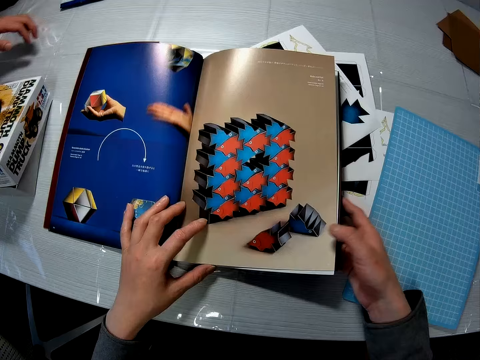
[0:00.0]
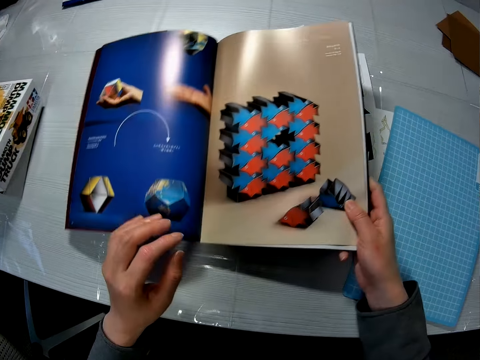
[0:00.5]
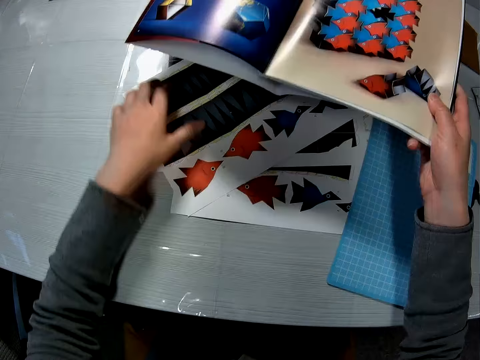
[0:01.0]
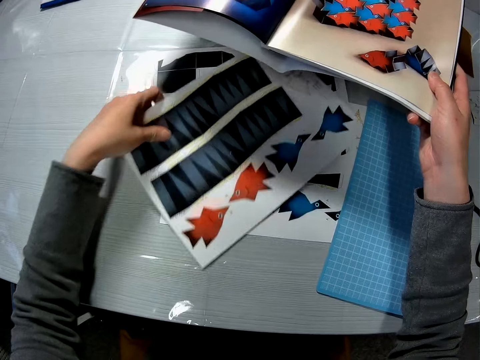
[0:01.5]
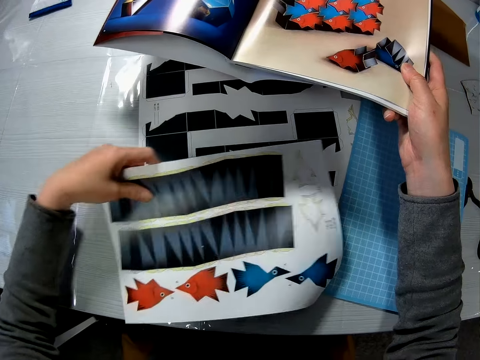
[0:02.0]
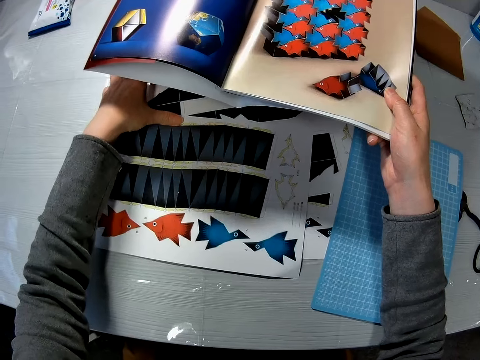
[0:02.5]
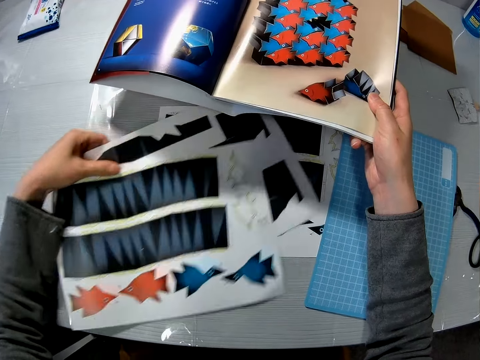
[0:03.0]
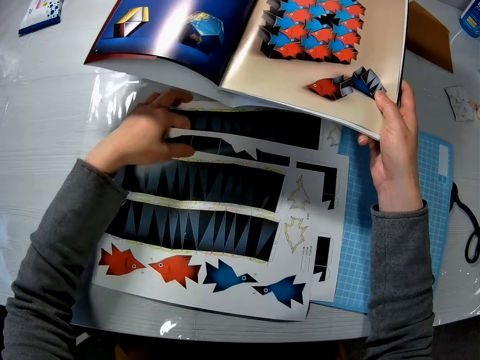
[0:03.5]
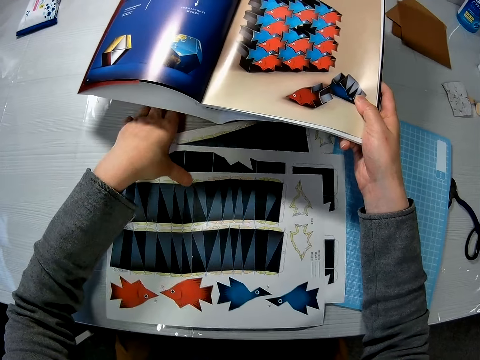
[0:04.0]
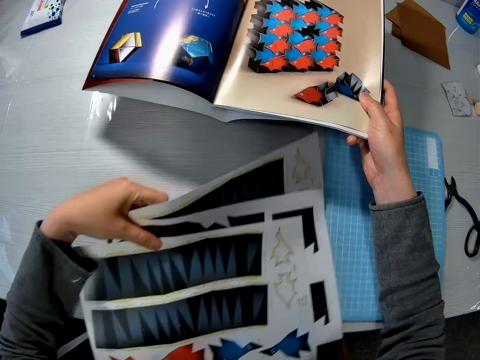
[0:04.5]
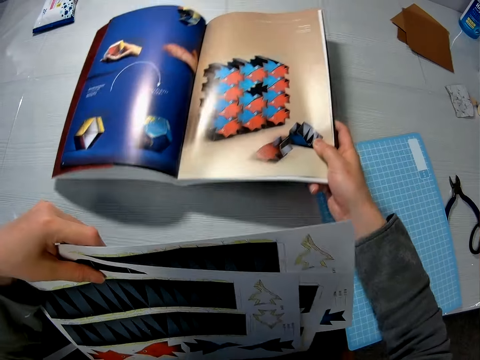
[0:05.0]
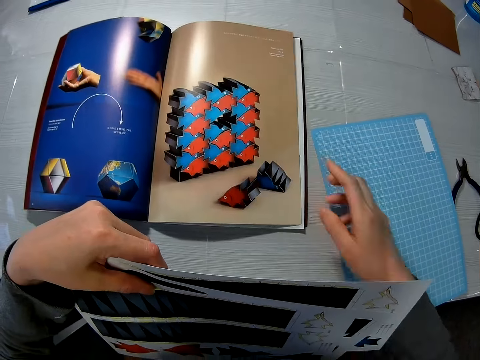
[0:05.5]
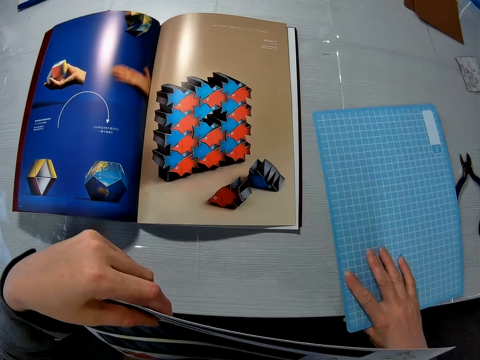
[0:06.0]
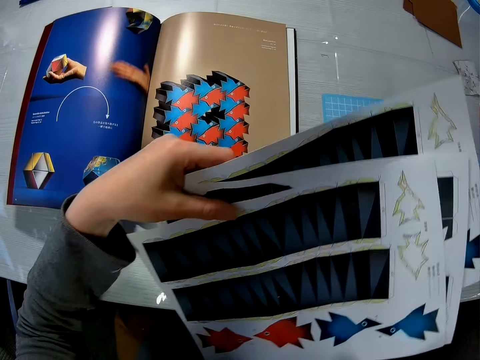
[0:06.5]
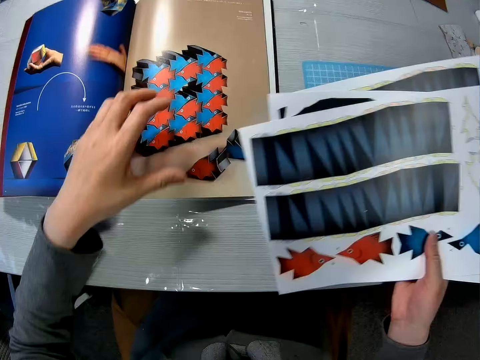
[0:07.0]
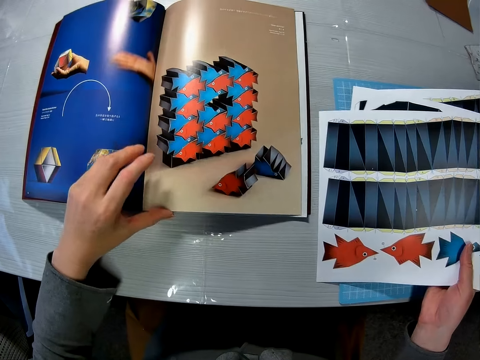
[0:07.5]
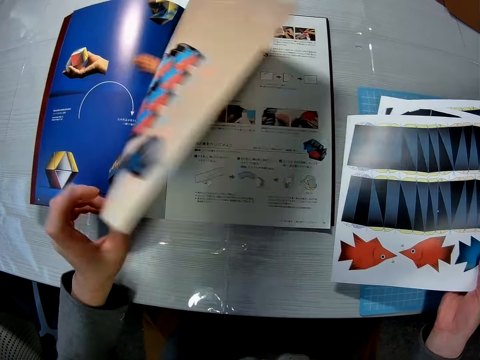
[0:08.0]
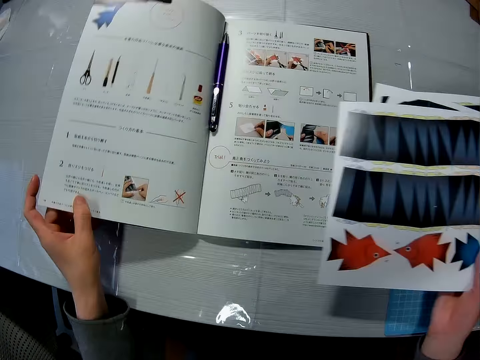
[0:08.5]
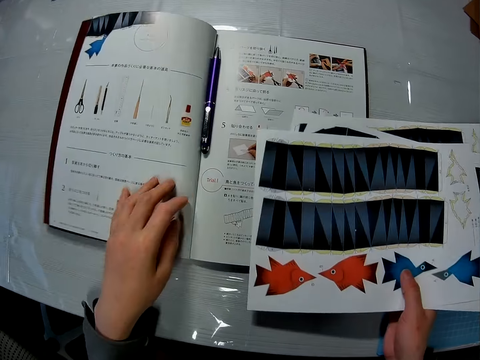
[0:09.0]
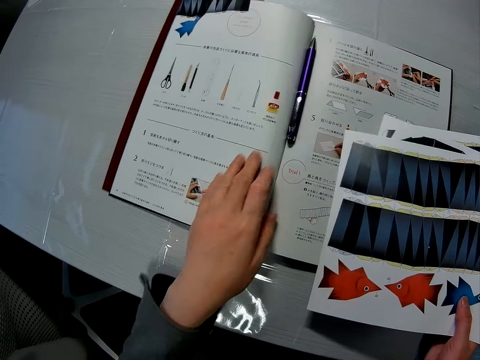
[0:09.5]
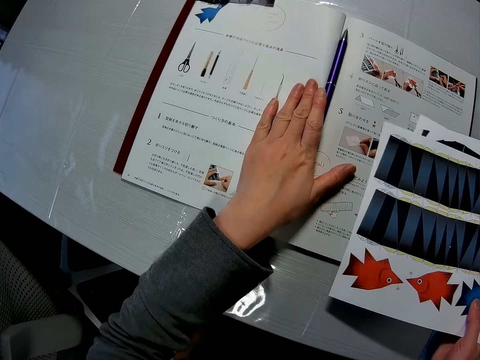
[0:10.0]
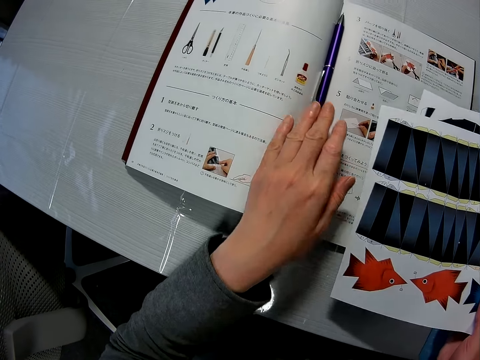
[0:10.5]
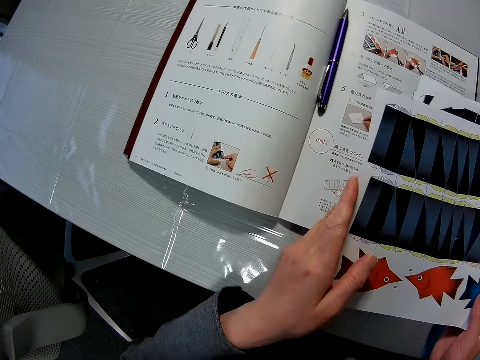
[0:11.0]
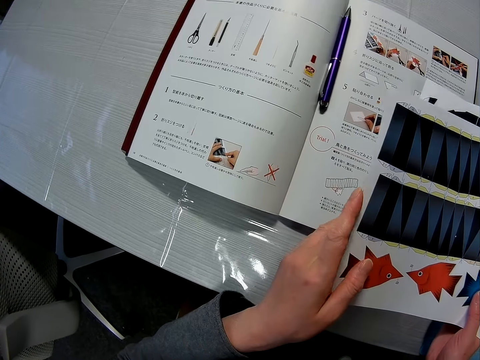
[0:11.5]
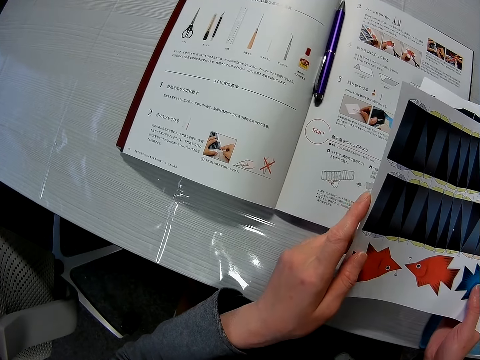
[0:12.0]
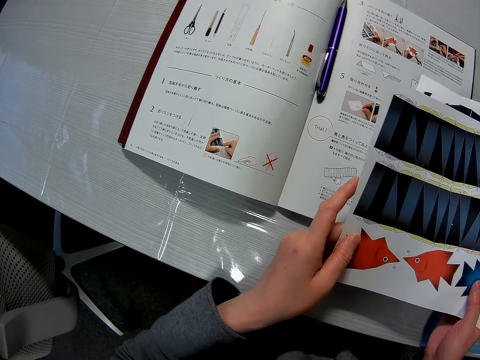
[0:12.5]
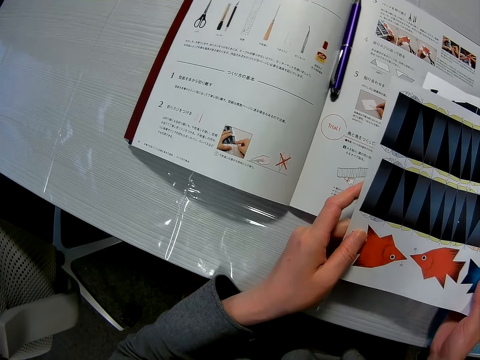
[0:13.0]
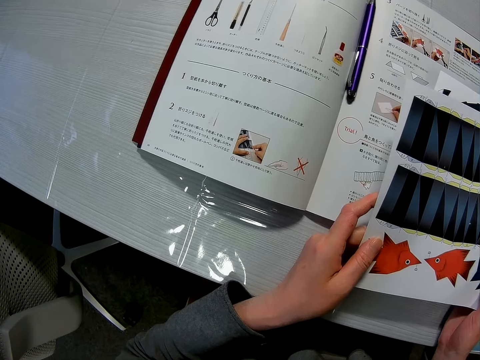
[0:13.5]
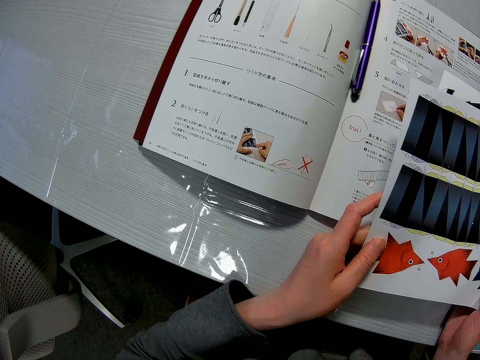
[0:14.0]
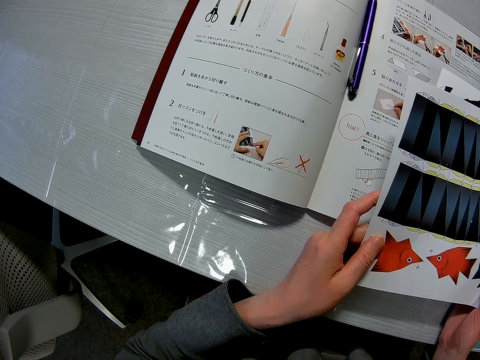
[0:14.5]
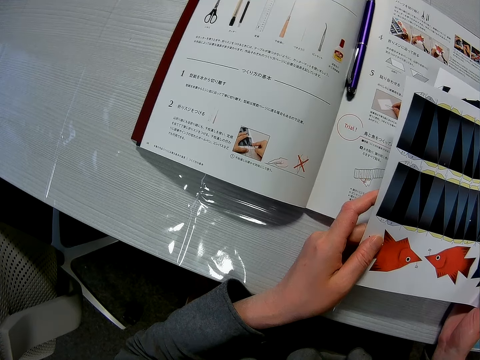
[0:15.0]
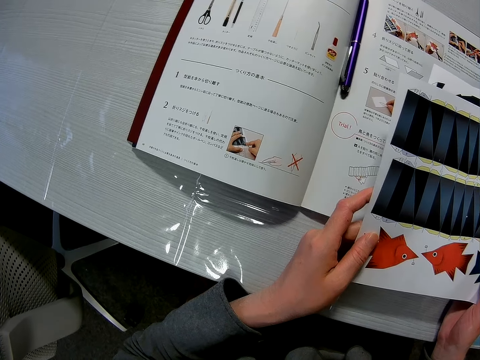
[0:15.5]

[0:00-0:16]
The camera wearer holds a book. She picks up the book or magazine from a table with her right hand. She carries three sheets of paper or decoration crafting paper from the table with her left hand. She puts the book on the desk. She flips a page of the magazine with her left hand. She places her left hand on the magazine. She looks at the book.

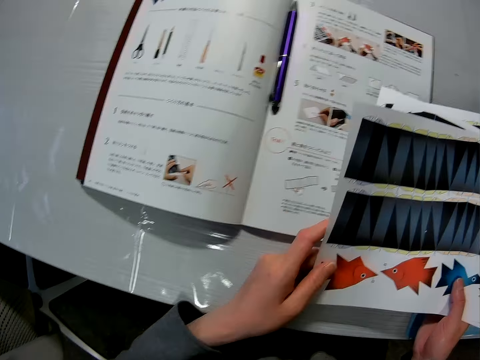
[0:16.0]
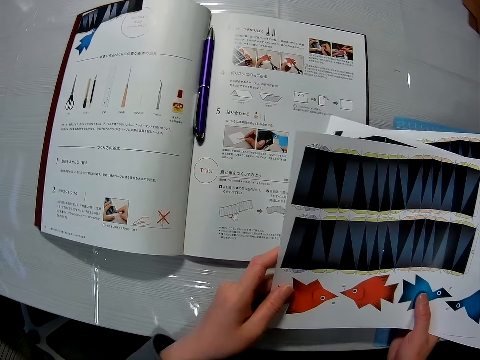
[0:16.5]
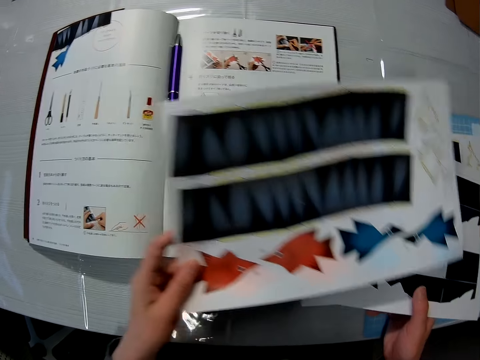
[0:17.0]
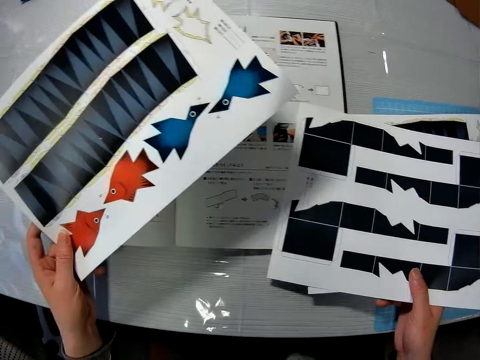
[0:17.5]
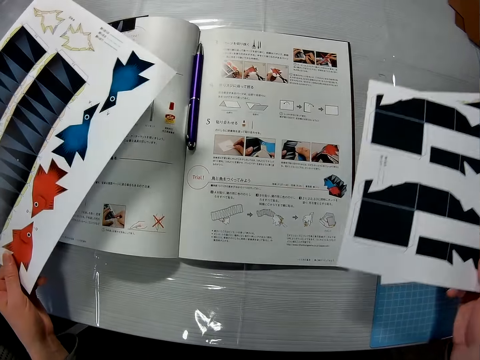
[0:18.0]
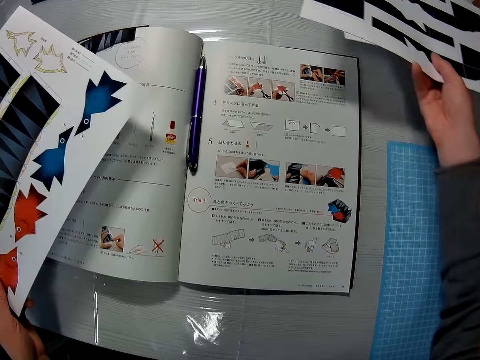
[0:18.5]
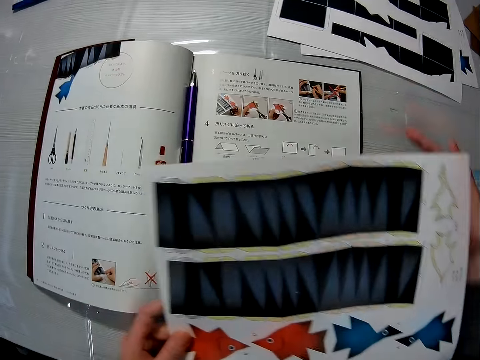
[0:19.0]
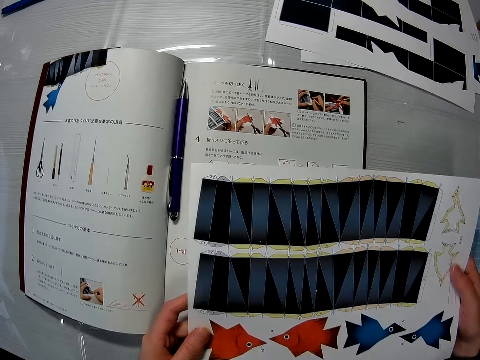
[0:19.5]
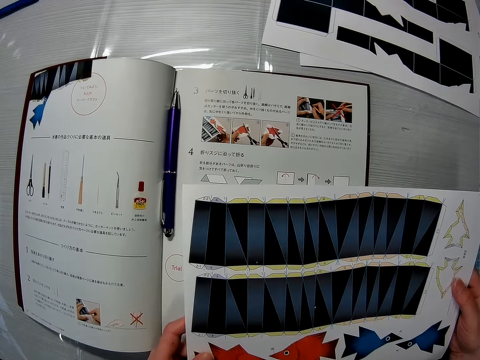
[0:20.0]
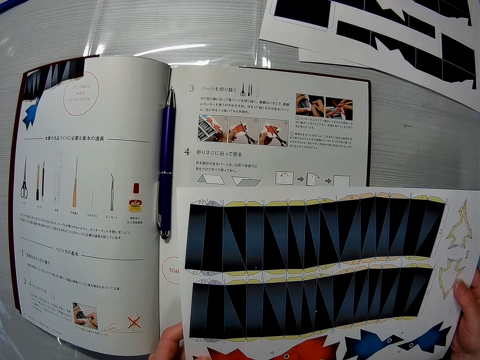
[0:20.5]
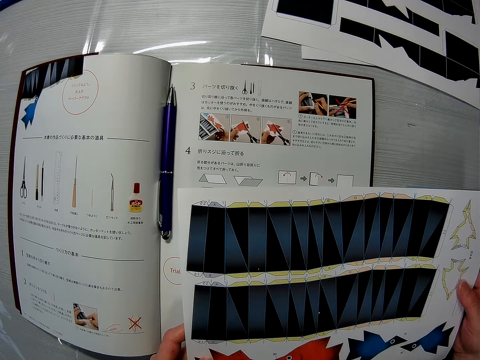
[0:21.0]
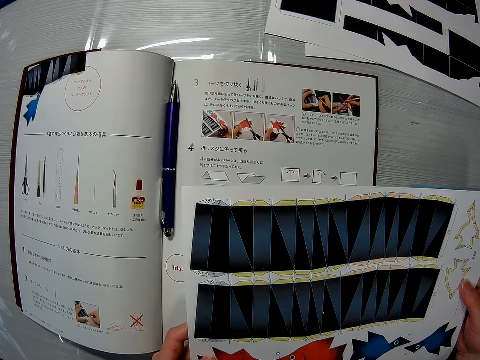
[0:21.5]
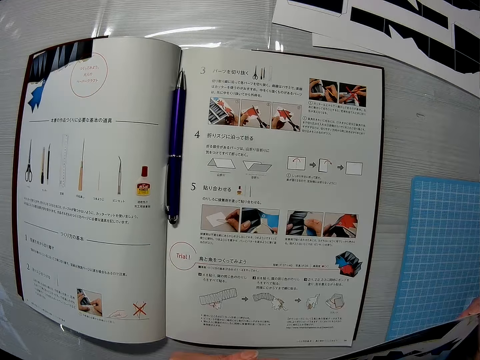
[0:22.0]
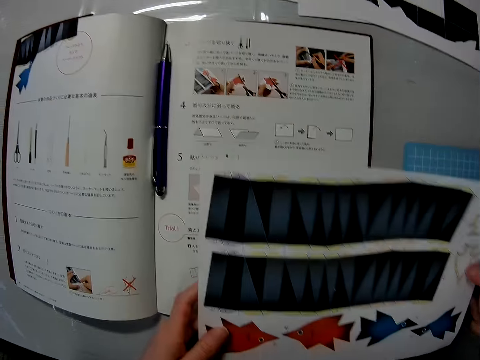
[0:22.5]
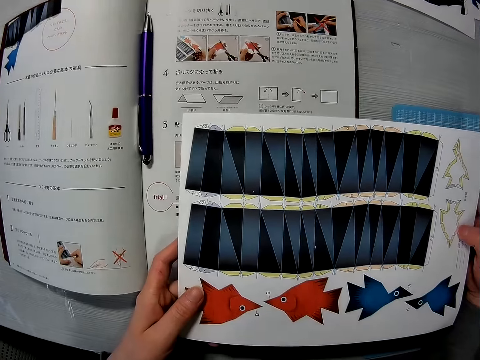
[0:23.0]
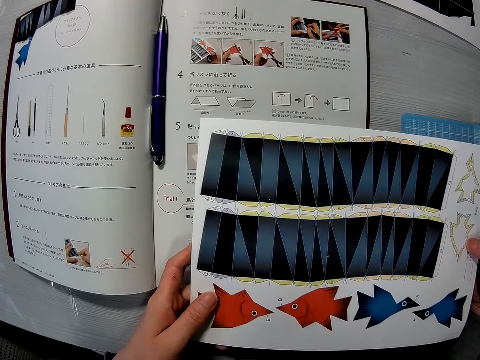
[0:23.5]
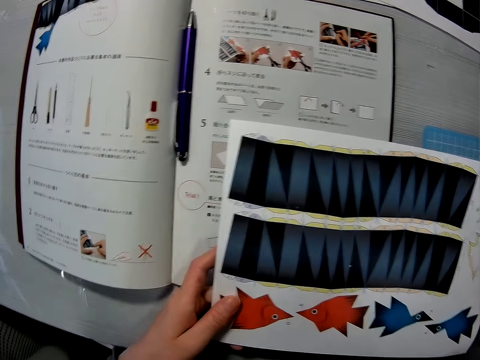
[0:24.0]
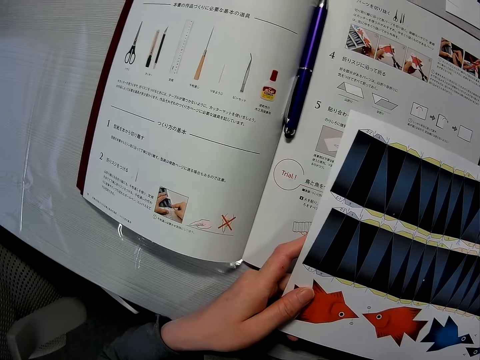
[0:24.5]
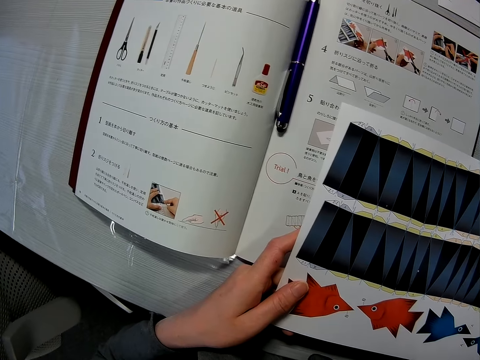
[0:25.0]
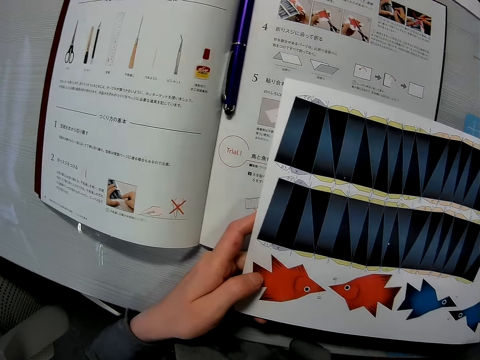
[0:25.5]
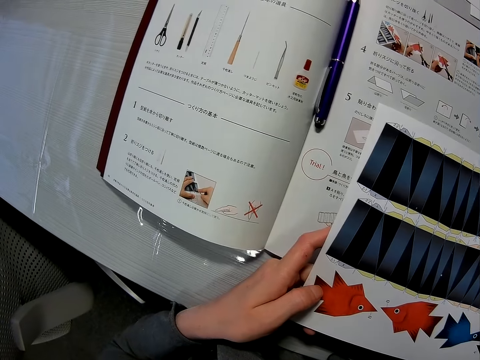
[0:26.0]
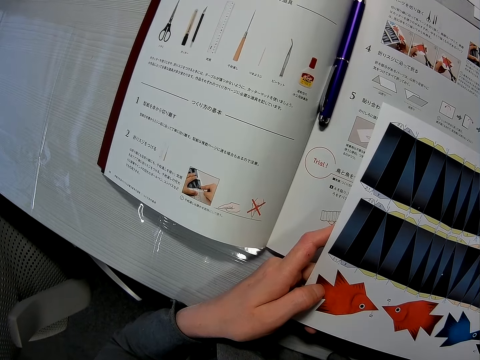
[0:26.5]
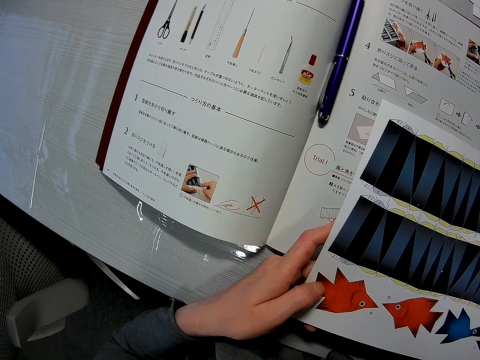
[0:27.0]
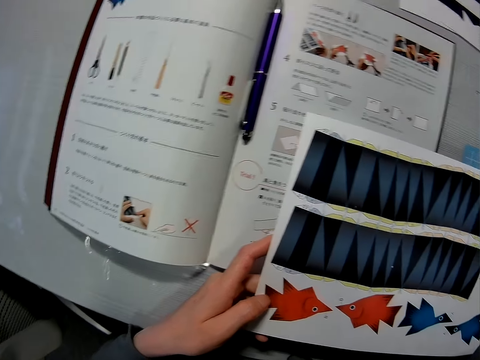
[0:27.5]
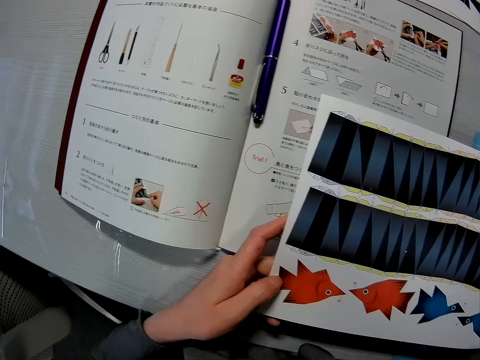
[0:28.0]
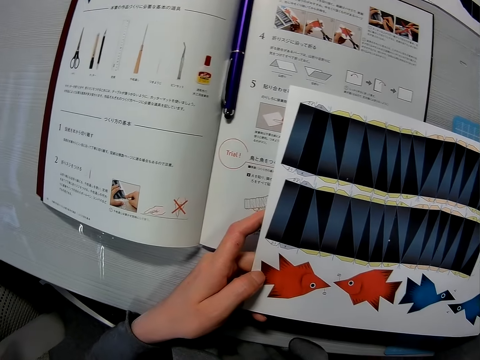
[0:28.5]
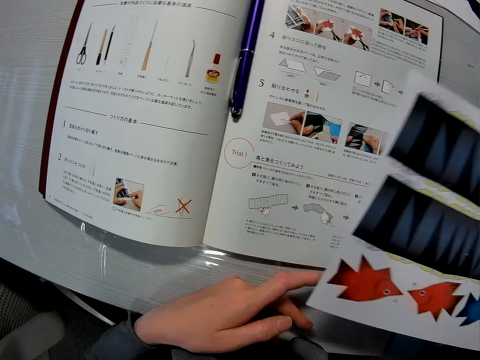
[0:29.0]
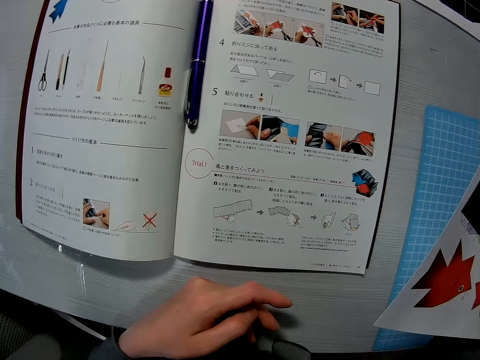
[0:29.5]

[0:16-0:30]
The camera wearer looks at the decoration crafting paper. She drops two sheets of paper on the table with her right hand. She looks at the book. She looks at the decoration crafting paper. She looks at the book.
